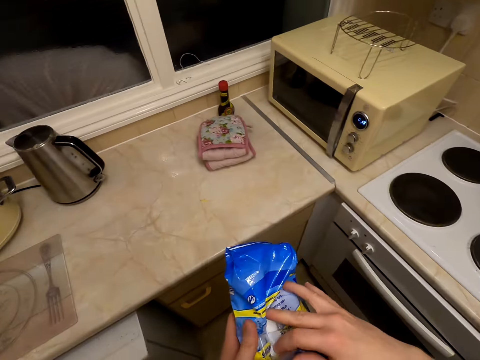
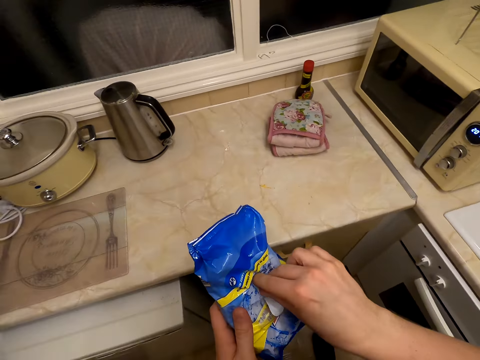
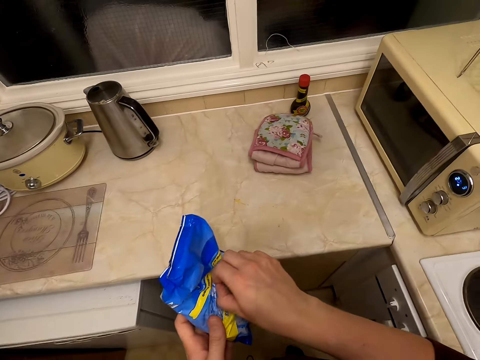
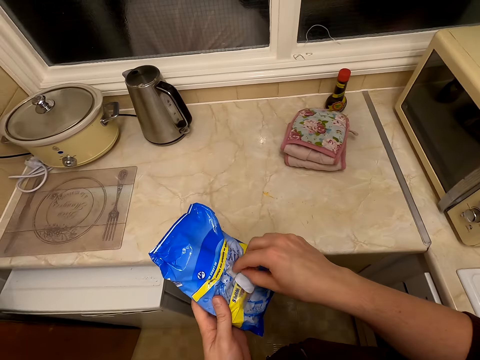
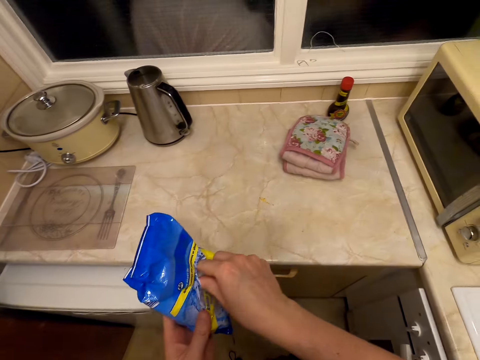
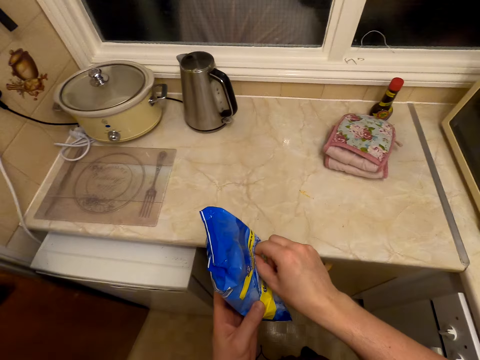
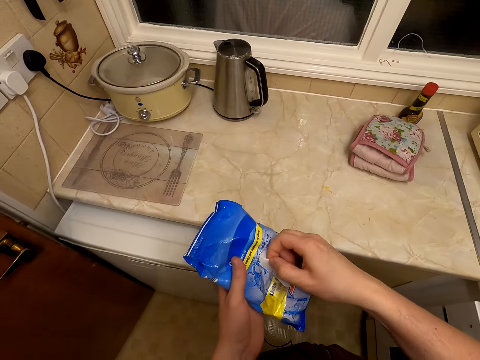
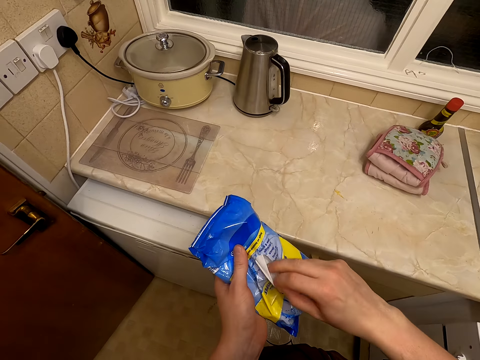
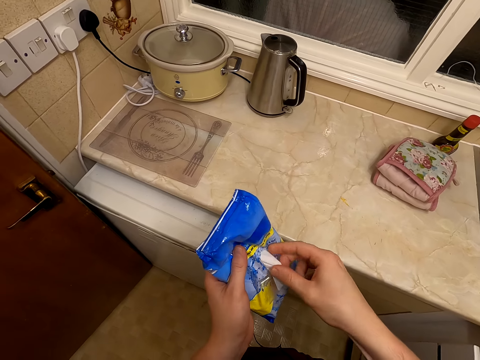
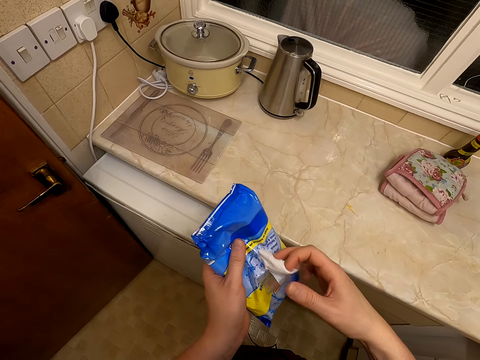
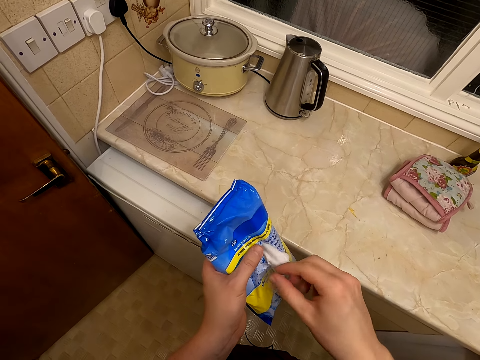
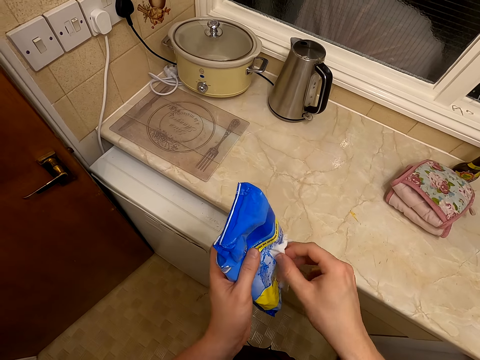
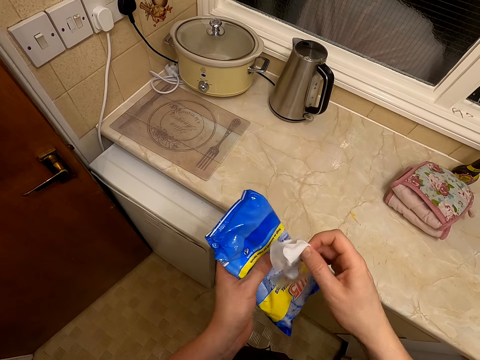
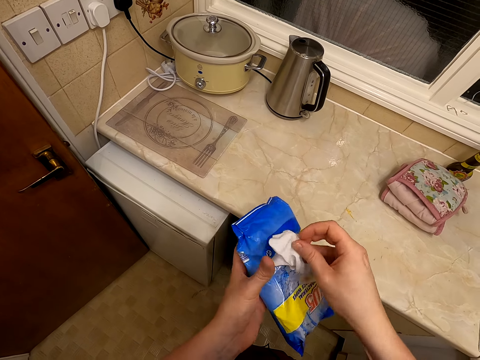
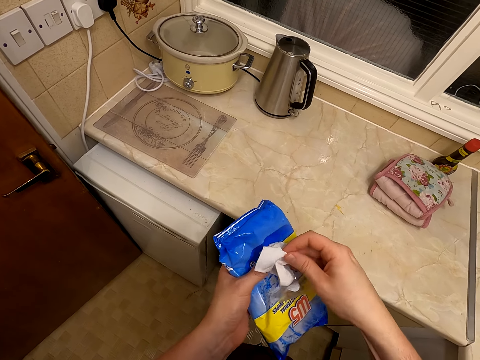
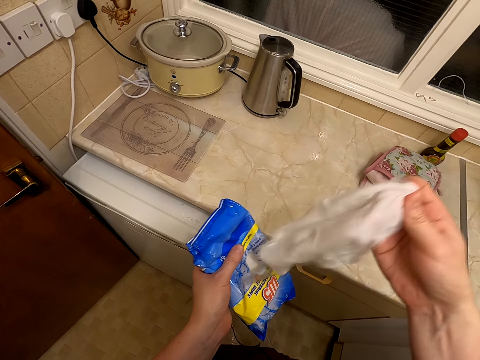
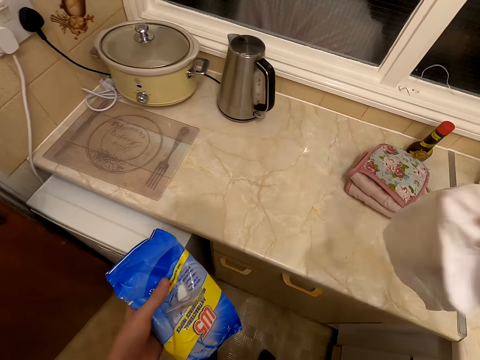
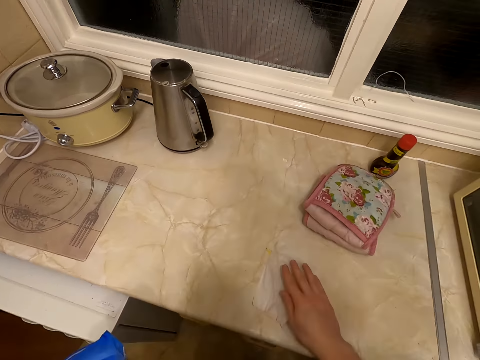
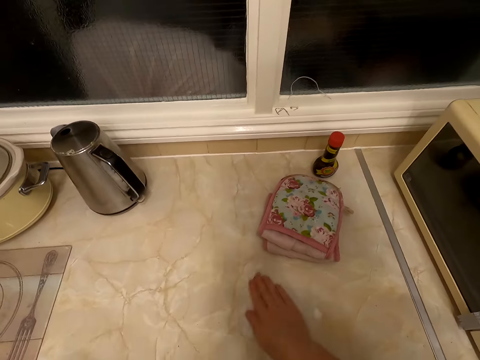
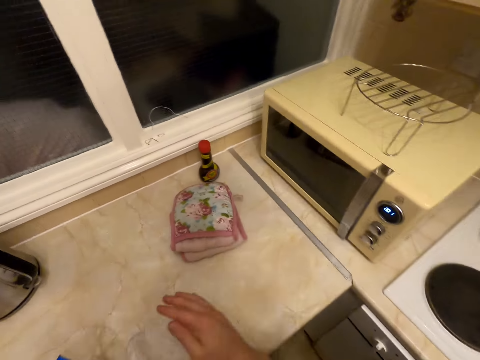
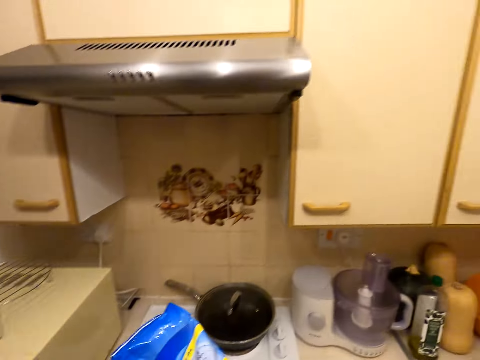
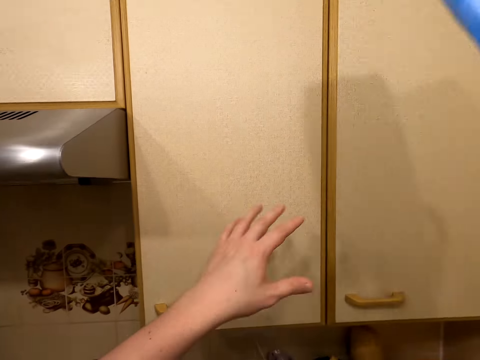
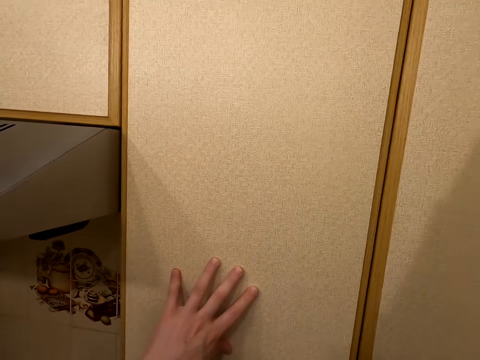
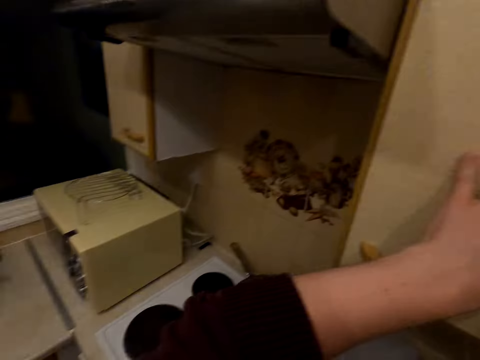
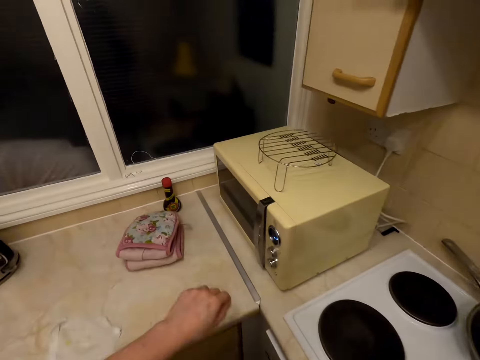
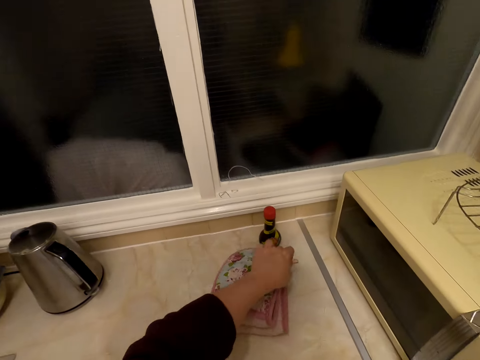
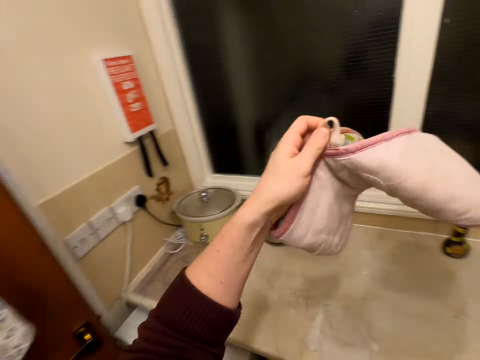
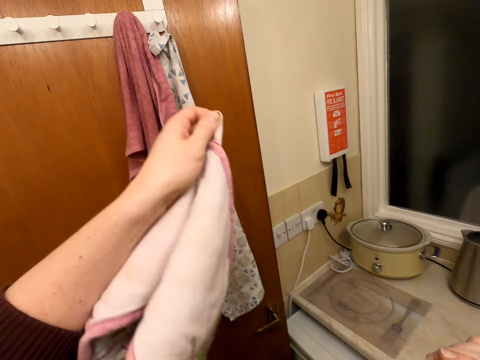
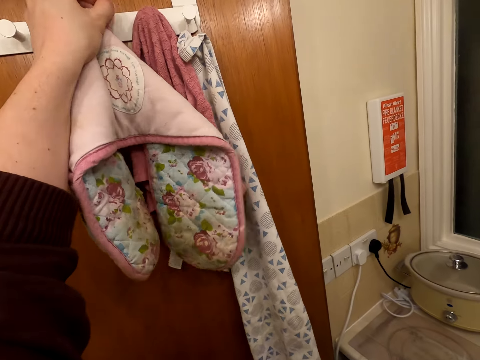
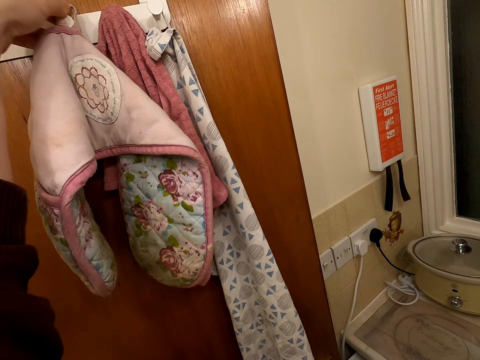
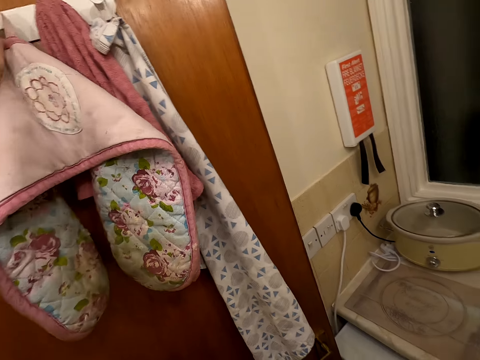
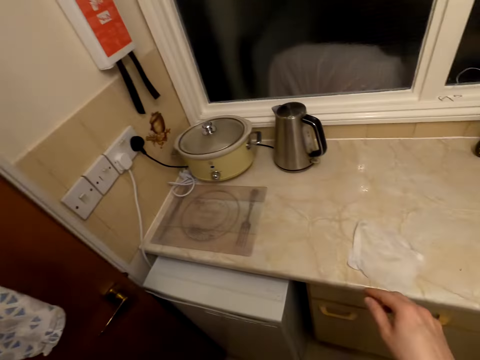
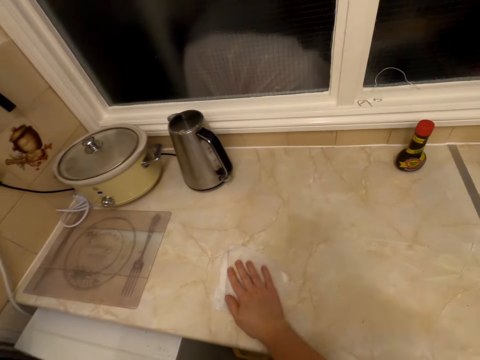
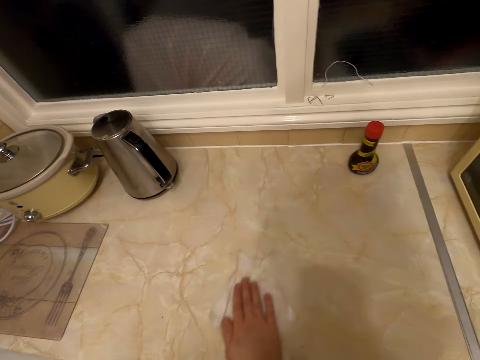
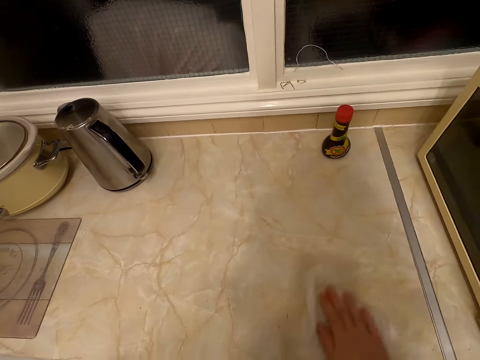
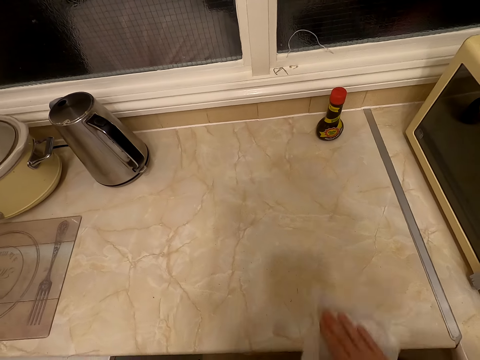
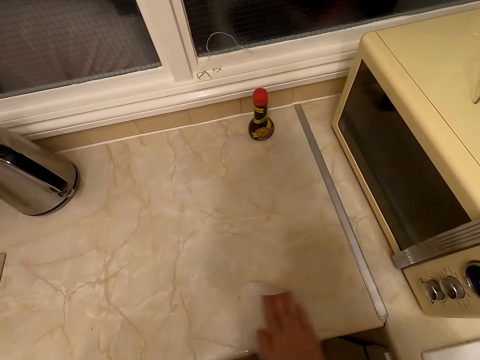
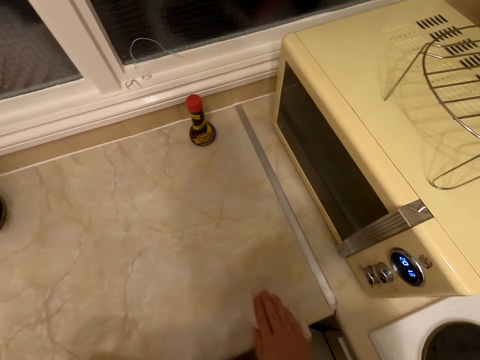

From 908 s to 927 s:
The camera wearer removes a wet wipe. They open the package. They take a wipe from the package. They wipe the surface. They put the package on the cabinet. They take a fabric. They hang the fabric on the door. They wipe the surface.

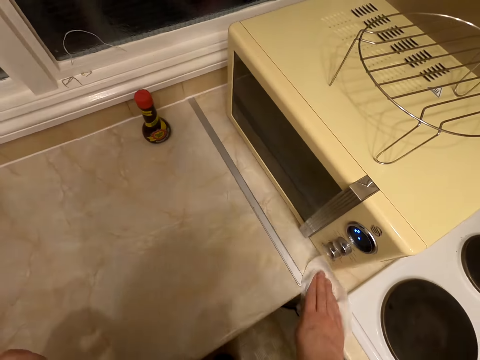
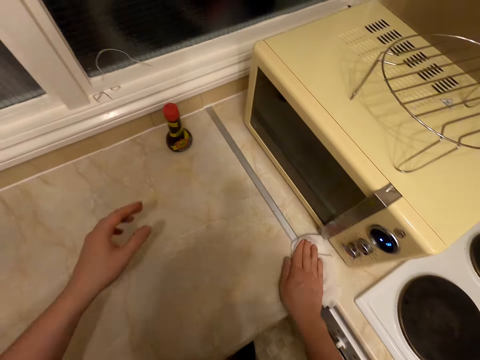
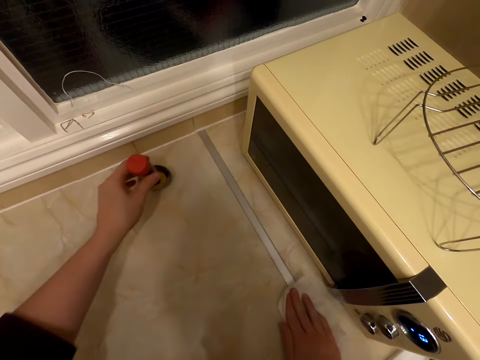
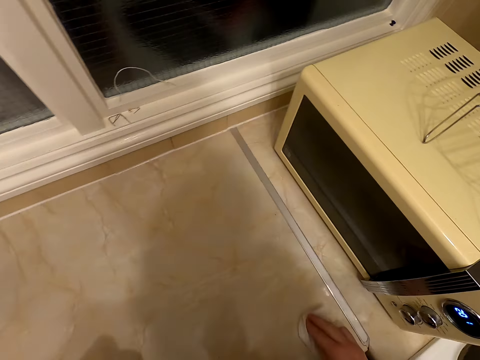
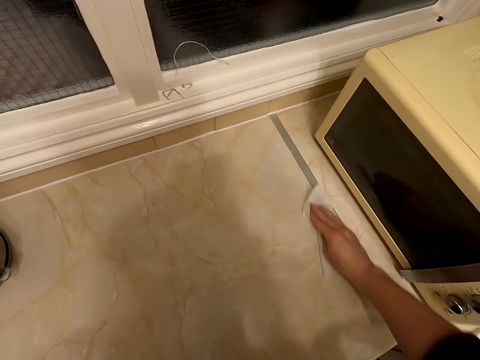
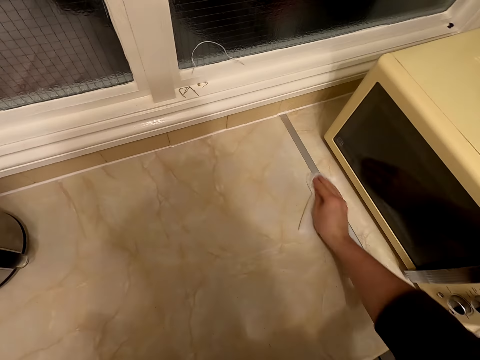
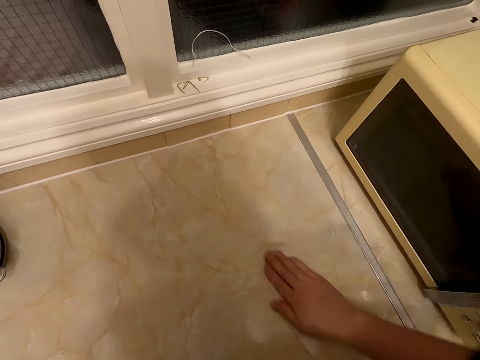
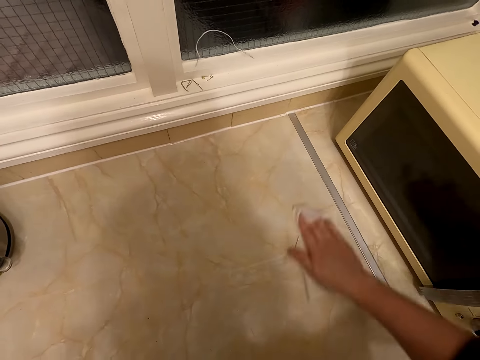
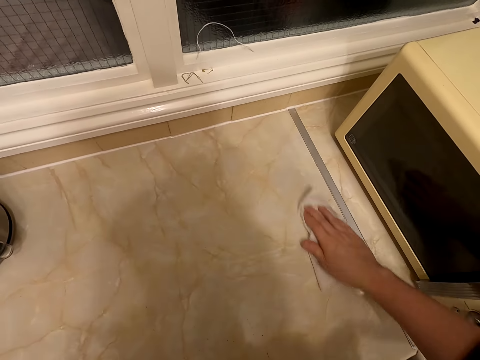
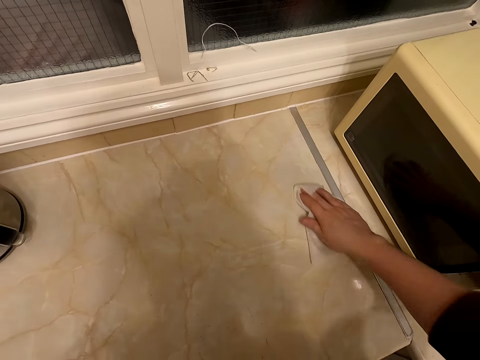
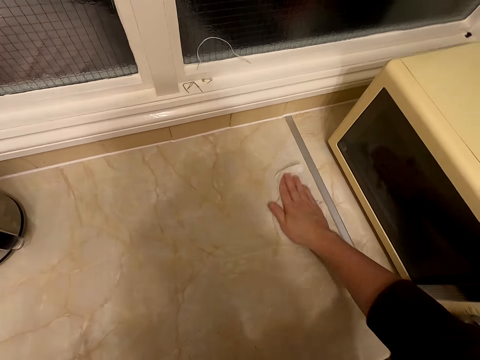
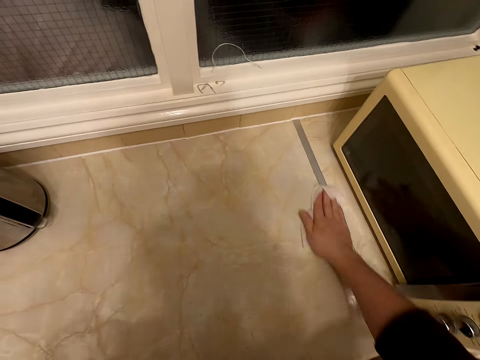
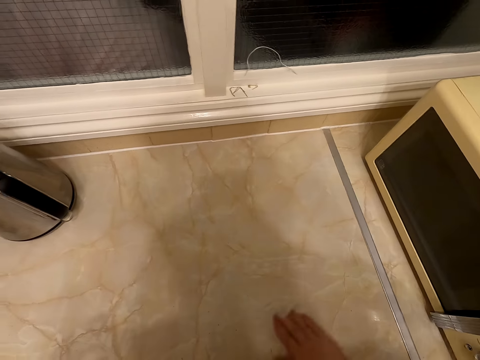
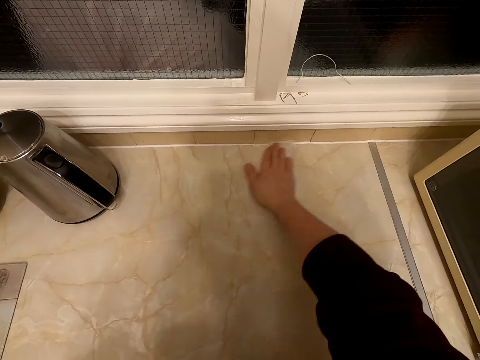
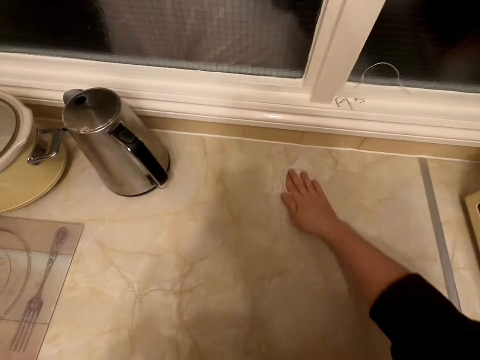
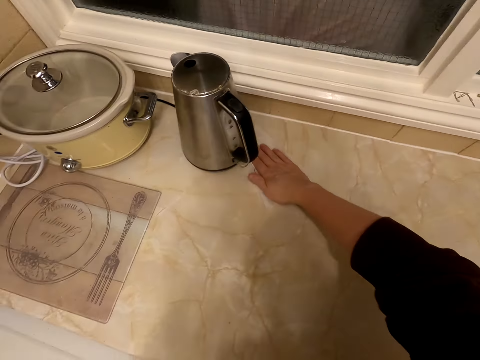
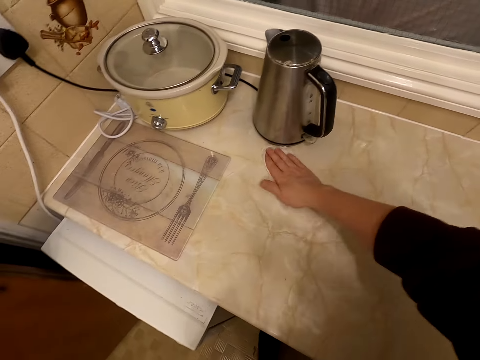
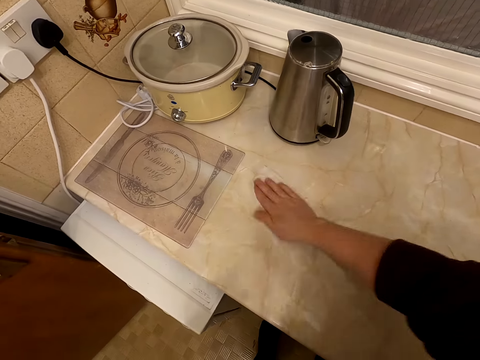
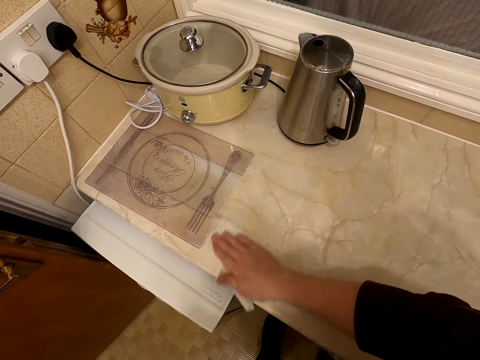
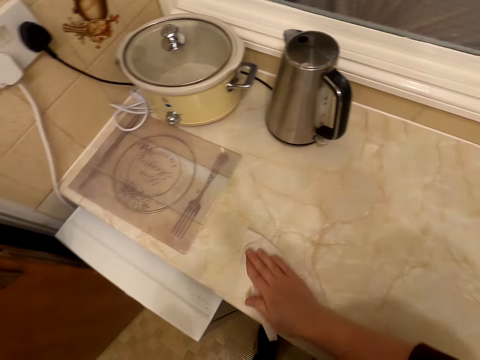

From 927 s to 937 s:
The camera wearer takes something on the surface.
